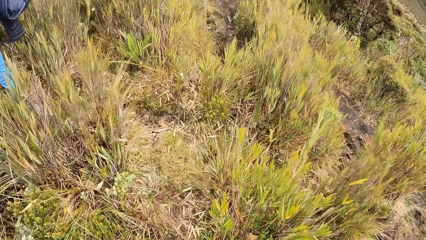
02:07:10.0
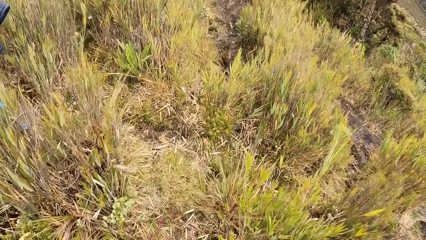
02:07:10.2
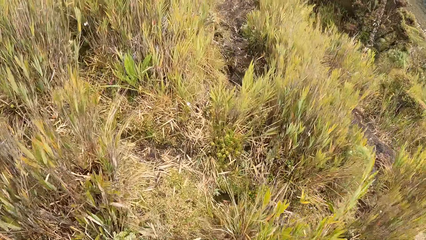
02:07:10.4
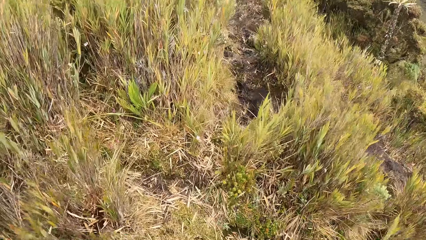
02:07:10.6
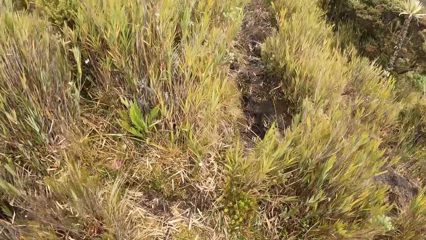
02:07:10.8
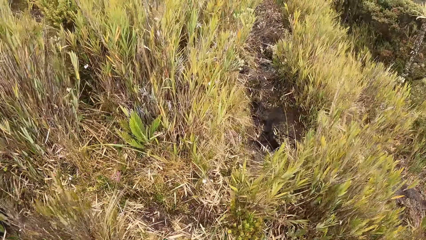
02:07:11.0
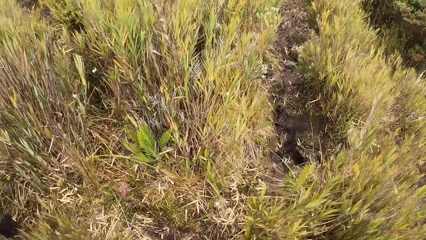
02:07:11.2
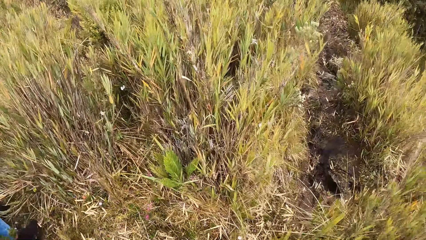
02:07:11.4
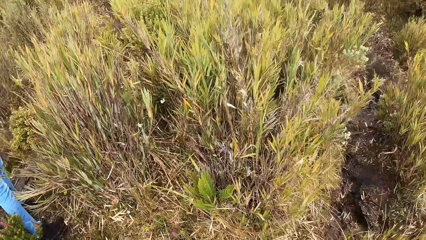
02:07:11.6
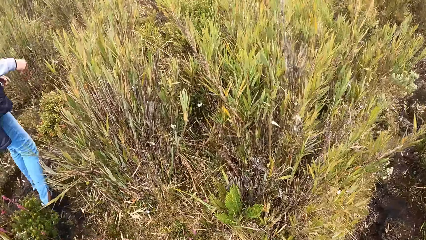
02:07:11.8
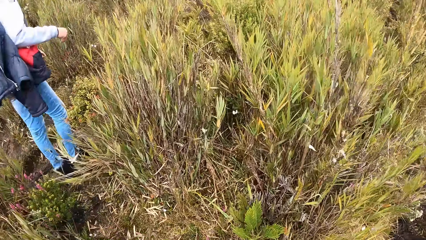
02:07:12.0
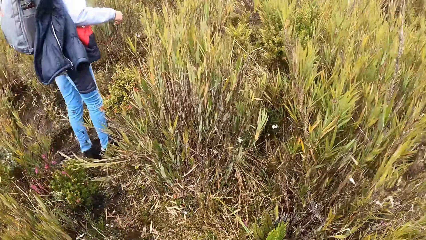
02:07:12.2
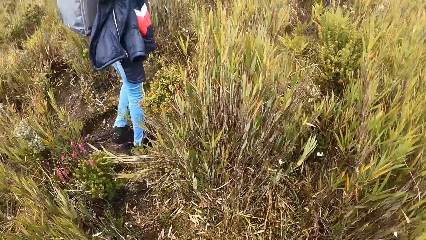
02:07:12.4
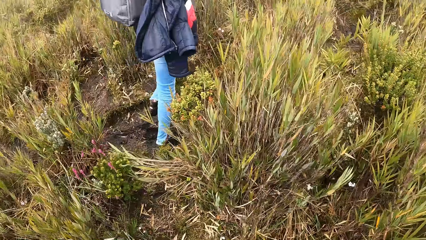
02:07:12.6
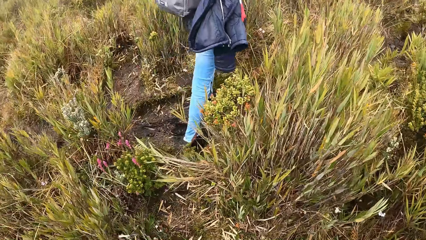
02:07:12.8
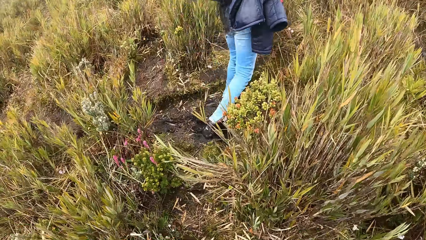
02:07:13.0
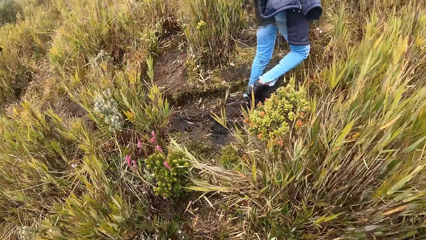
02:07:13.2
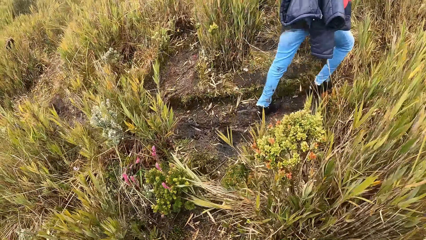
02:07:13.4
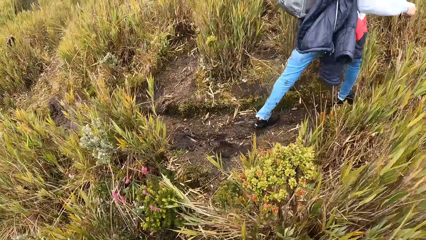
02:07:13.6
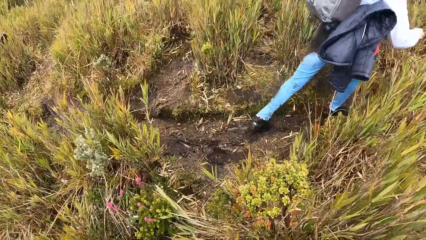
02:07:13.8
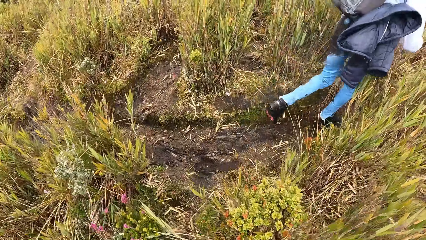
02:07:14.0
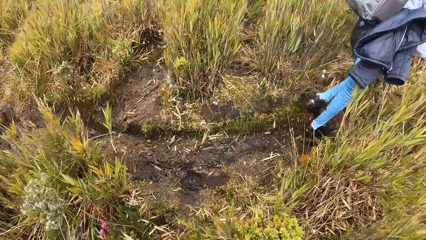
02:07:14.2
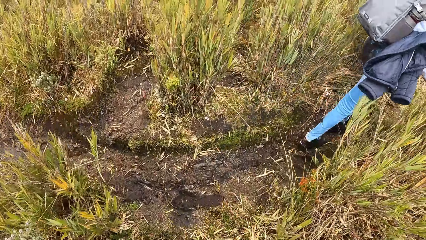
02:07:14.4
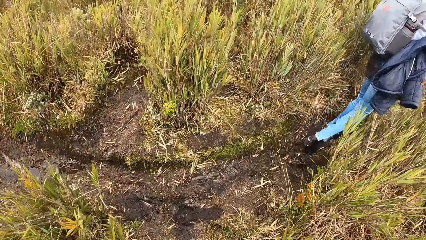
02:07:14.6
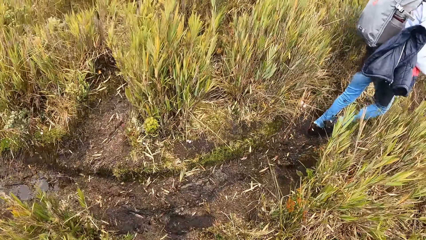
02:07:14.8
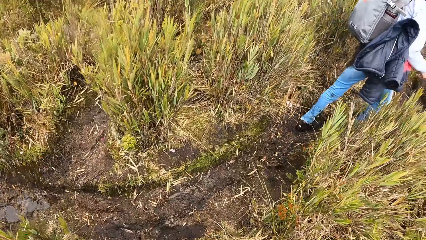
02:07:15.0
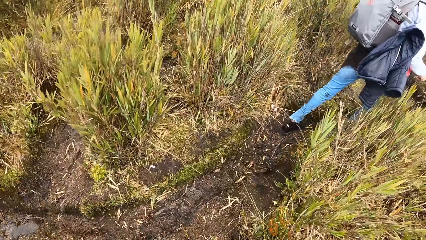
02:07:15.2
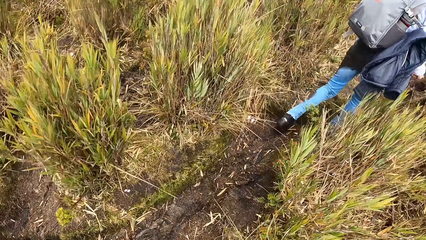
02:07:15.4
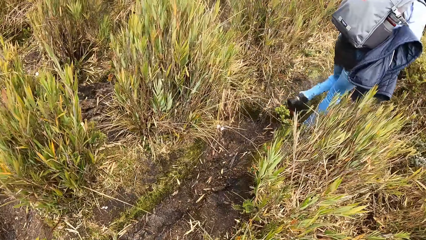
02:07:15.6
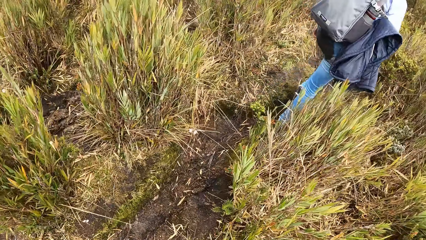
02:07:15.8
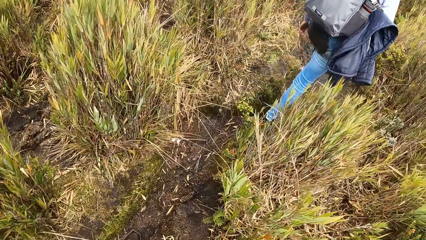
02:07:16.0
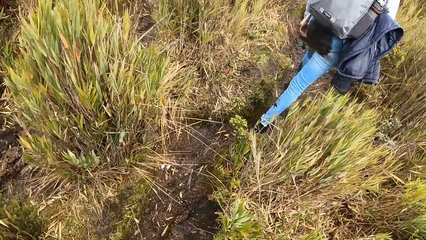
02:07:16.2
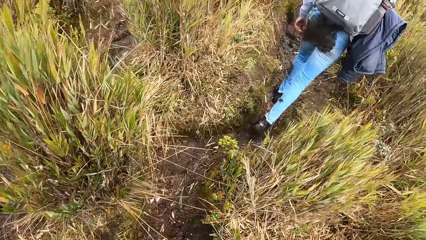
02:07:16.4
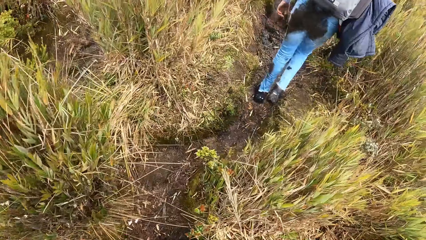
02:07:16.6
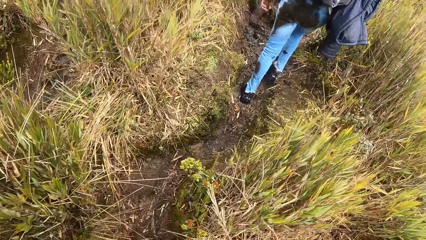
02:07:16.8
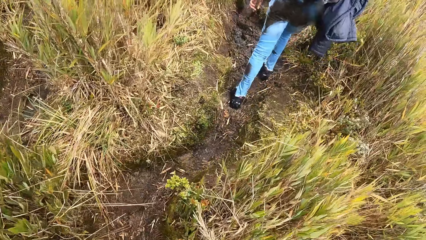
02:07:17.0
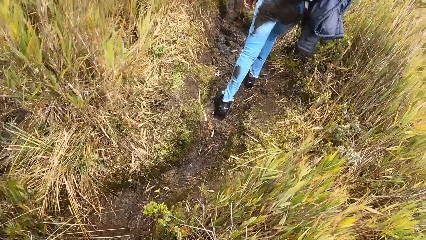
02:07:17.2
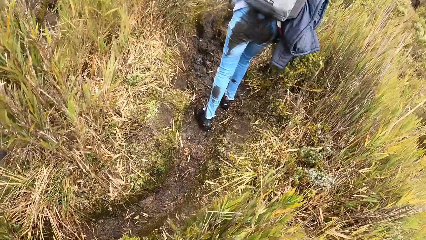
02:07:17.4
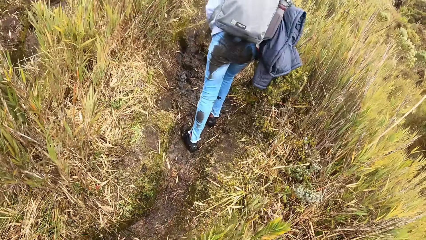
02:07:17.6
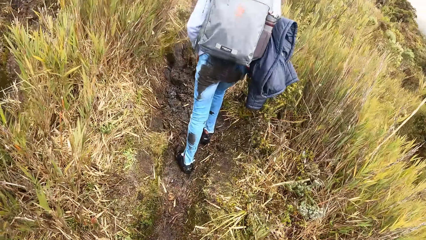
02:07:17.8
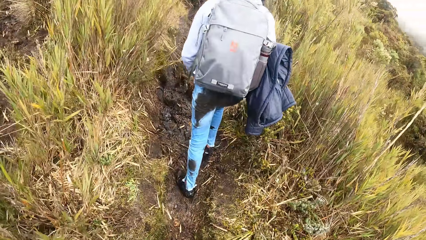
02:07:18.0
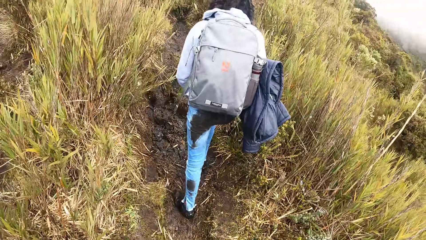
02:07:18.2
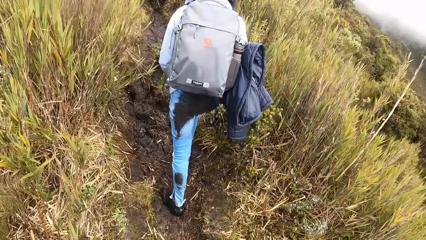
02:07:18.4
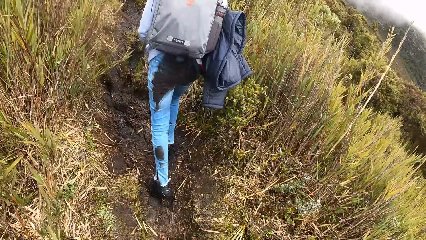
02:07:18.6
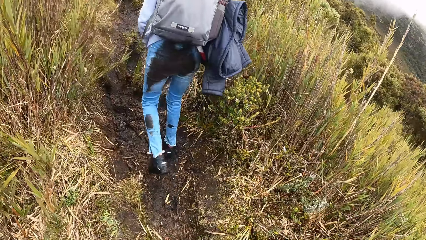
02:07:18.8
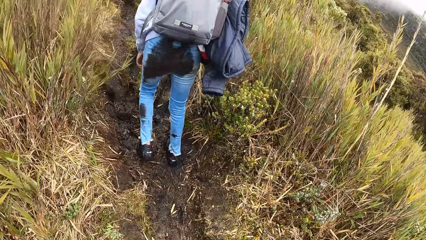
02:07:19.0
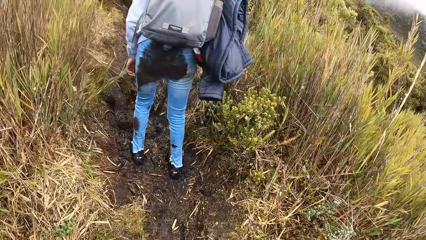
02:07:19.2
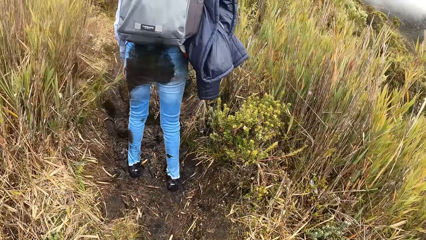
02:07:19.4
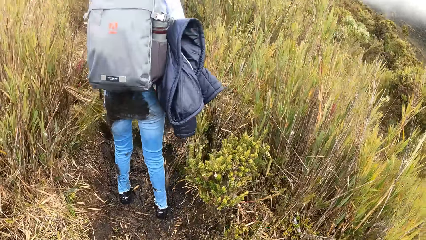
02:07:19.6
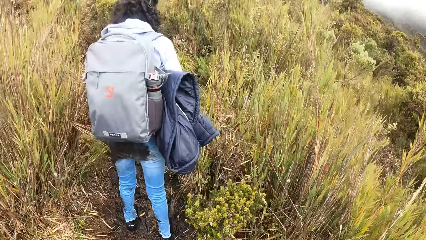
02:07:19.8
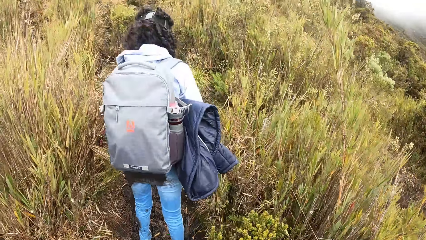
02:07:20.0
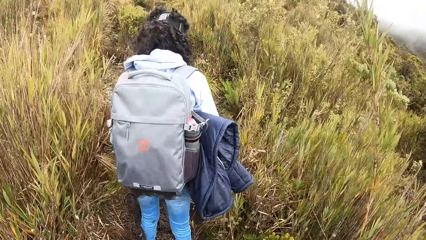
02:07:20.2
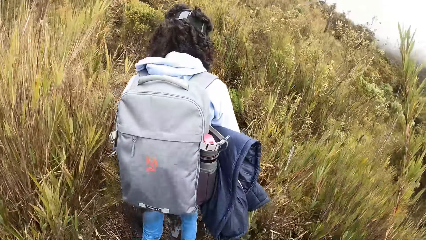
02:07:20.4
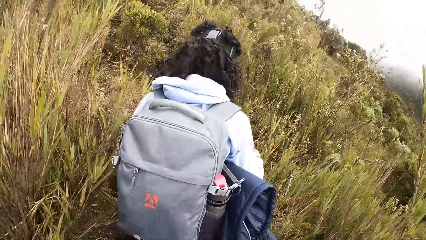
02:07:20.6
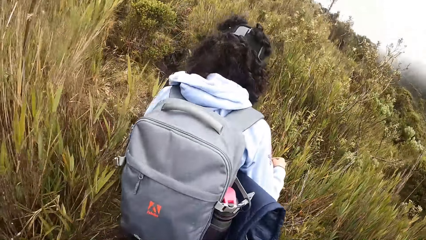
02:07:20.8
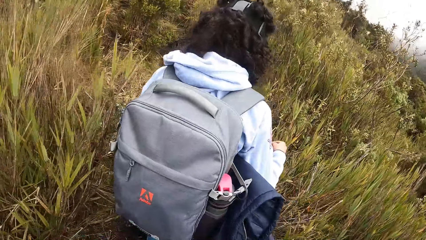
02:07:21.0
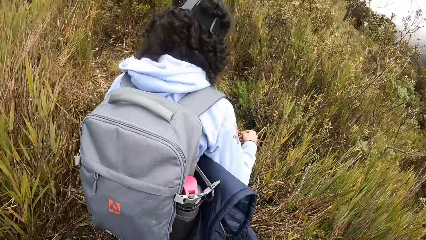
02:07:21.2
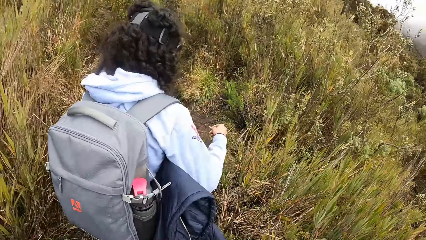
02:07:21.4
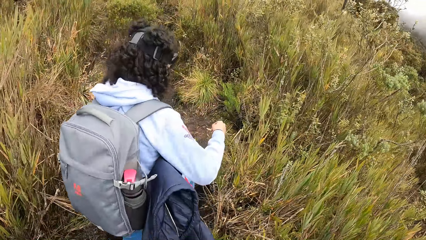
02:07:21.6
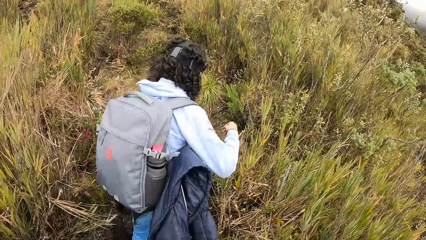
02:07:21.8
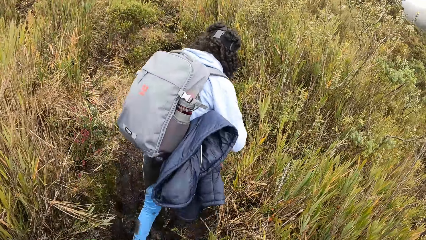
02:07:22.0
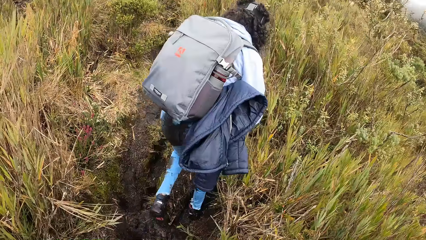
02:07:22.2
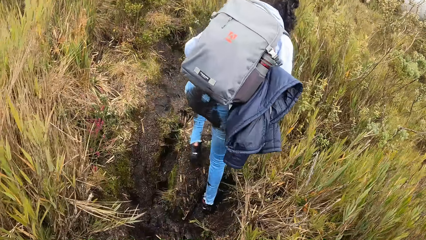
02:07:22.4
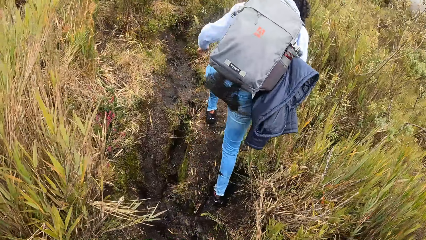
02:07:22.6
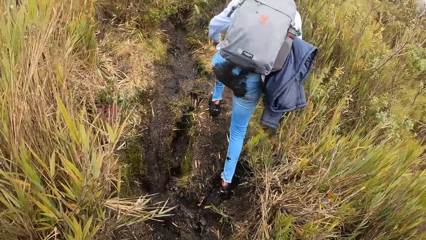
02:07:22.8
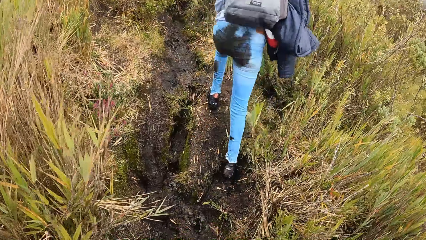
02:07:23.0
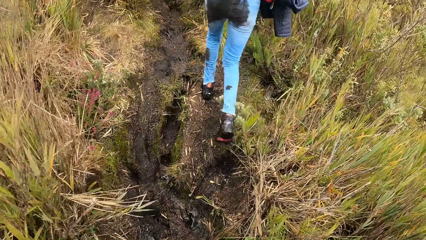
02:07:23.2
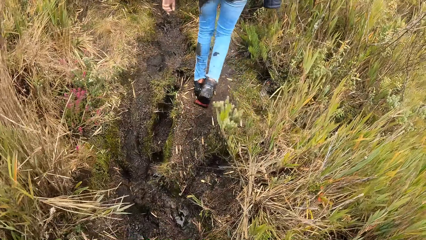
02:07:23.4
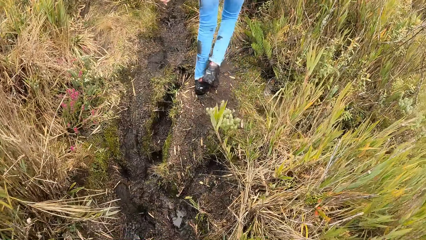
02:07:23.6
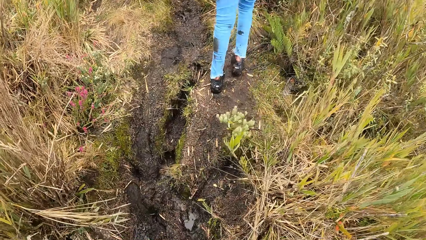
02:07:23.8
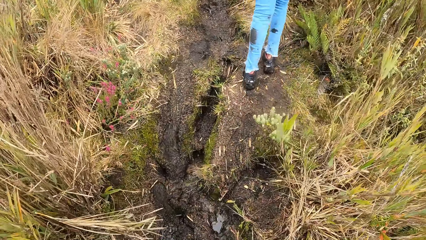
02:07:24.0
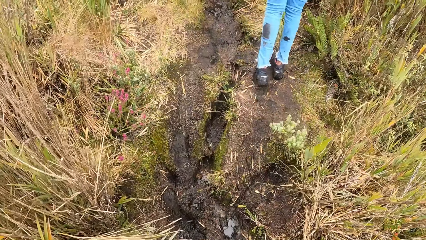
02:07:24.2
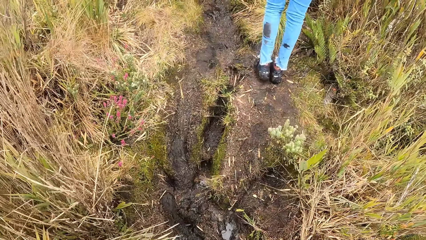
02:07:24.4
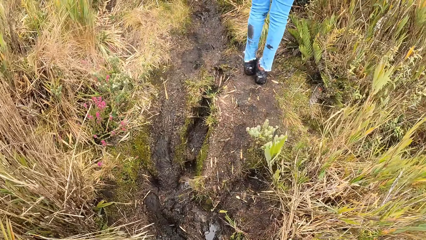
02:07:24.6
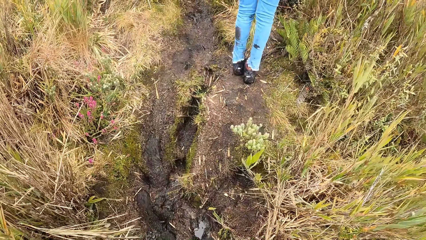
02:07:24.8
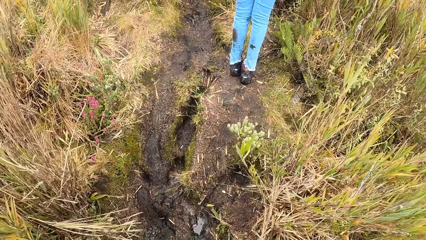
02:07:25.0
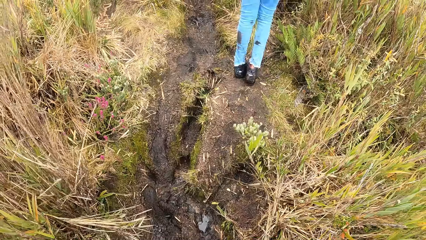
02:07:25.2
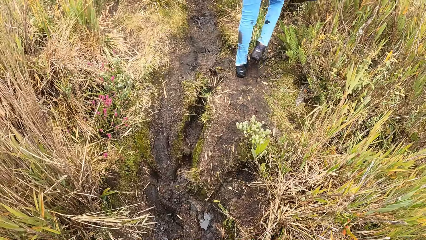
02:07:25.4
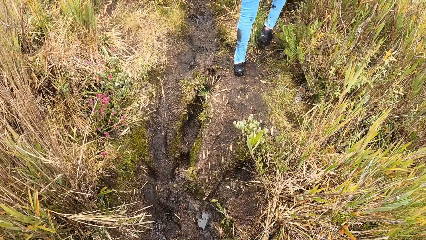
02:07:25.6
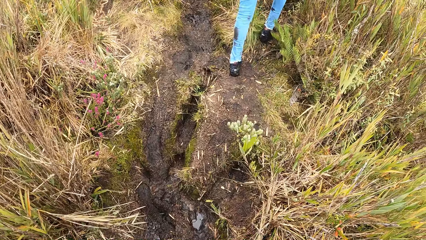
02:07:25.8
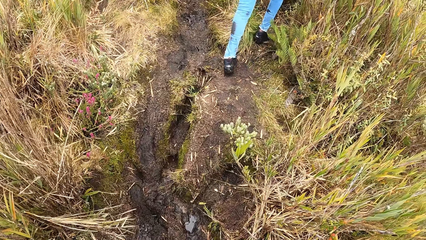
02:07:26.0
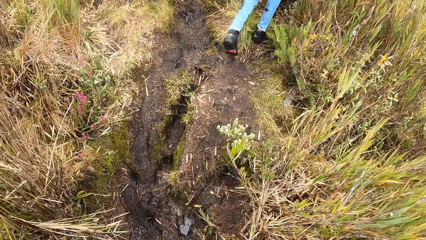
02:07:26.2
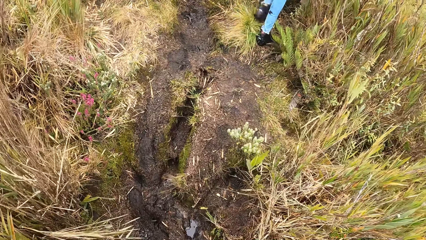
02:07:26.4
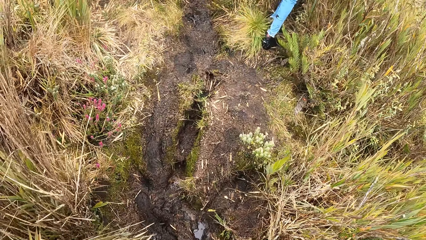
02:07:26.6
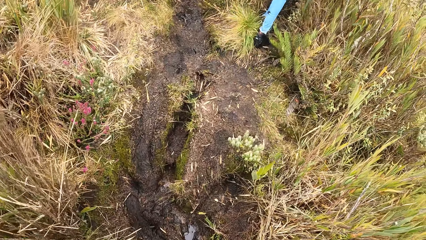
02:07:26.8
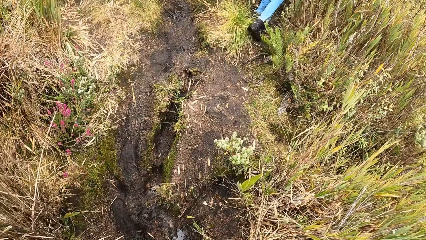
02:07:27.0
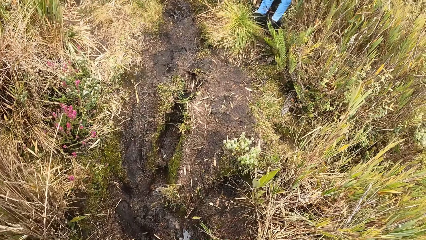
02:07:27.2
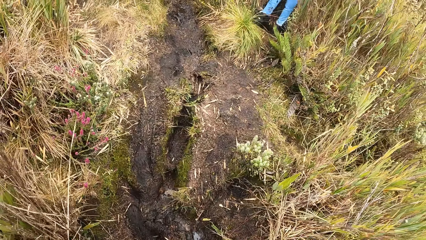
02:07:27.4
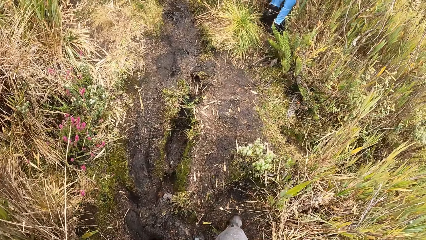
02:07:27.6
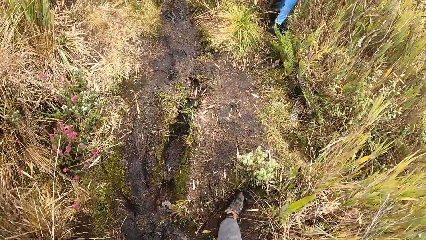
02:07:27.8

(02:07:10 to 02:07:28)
The camera wearer follows a woman behind.
